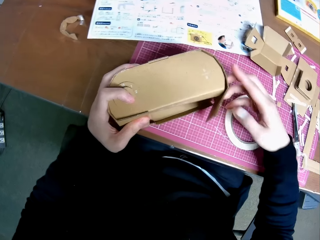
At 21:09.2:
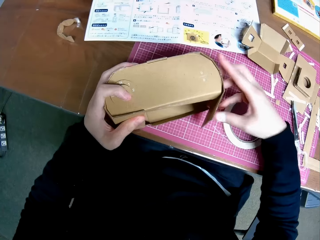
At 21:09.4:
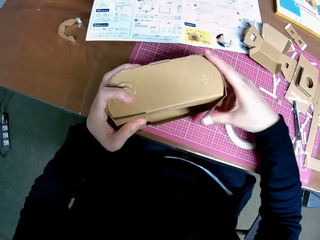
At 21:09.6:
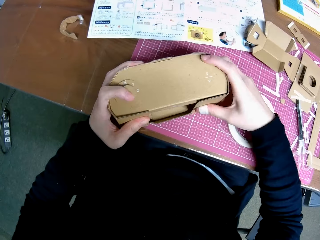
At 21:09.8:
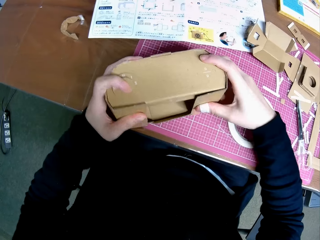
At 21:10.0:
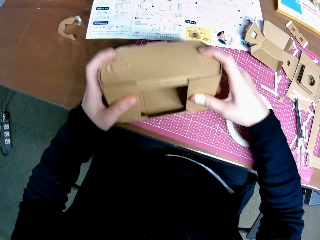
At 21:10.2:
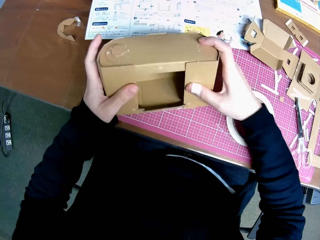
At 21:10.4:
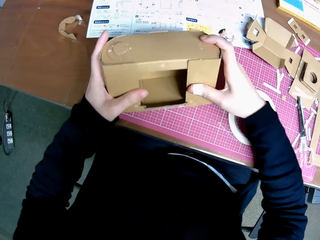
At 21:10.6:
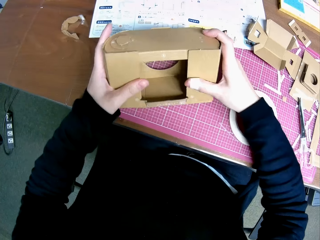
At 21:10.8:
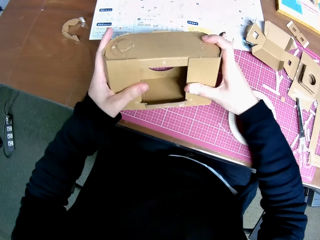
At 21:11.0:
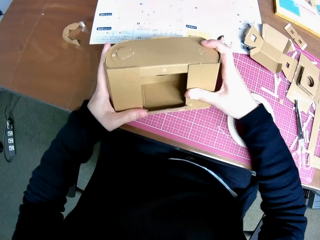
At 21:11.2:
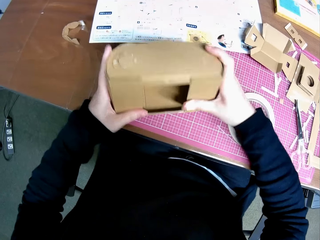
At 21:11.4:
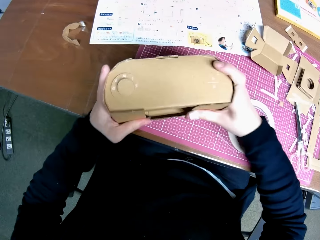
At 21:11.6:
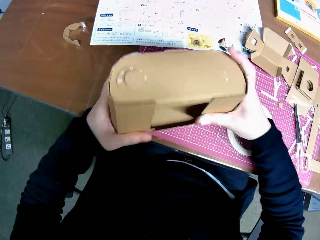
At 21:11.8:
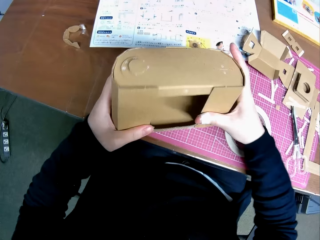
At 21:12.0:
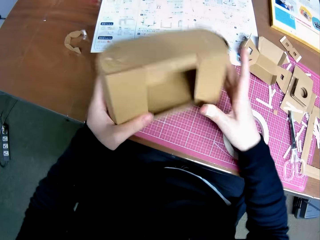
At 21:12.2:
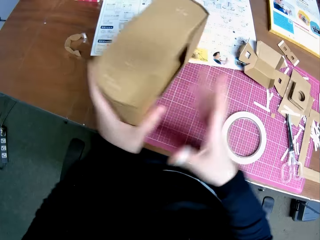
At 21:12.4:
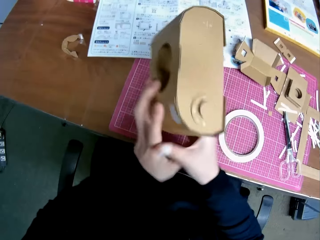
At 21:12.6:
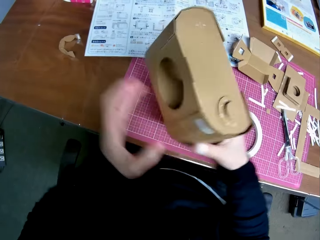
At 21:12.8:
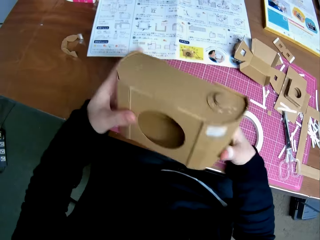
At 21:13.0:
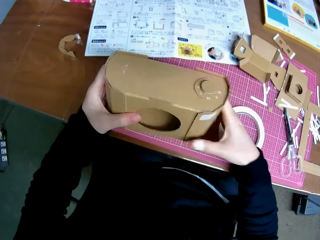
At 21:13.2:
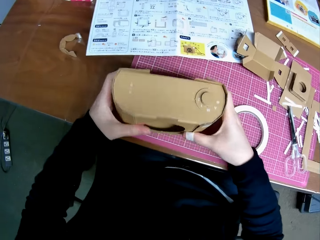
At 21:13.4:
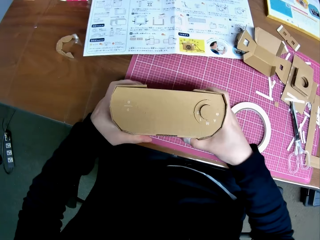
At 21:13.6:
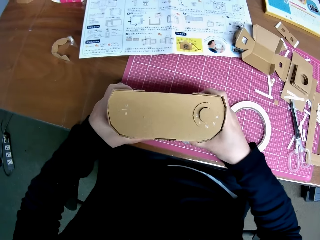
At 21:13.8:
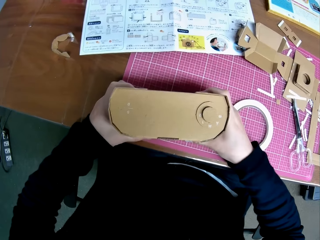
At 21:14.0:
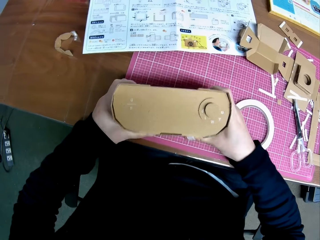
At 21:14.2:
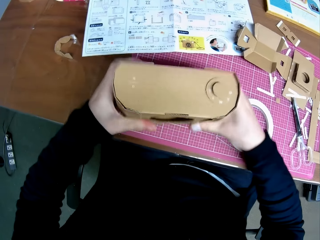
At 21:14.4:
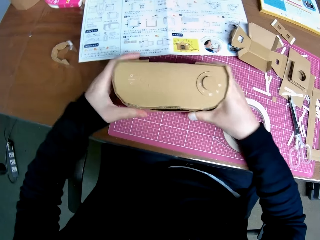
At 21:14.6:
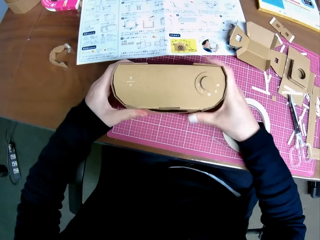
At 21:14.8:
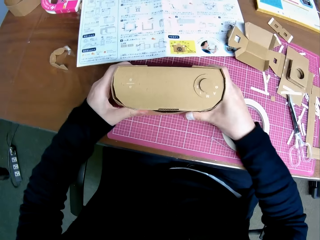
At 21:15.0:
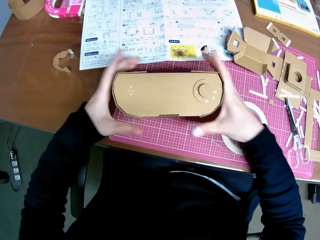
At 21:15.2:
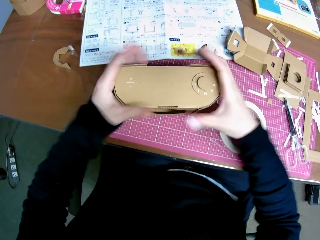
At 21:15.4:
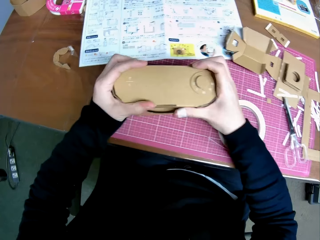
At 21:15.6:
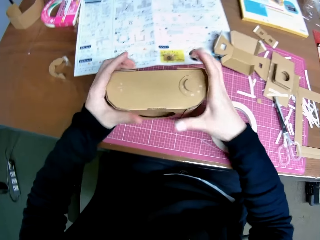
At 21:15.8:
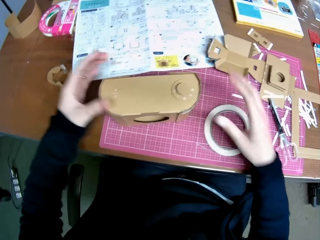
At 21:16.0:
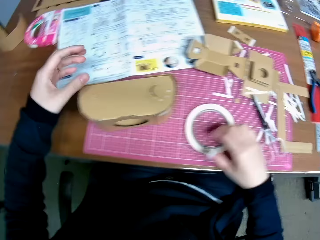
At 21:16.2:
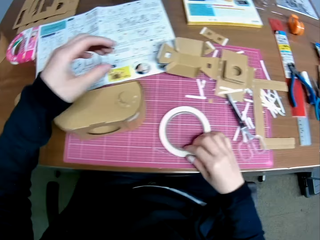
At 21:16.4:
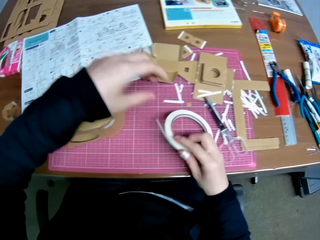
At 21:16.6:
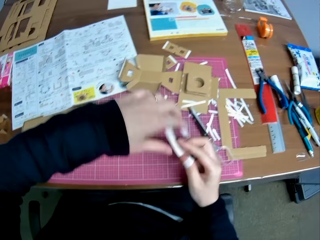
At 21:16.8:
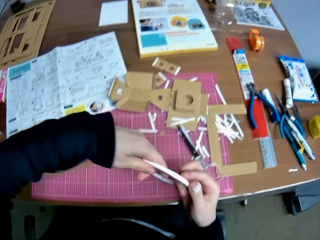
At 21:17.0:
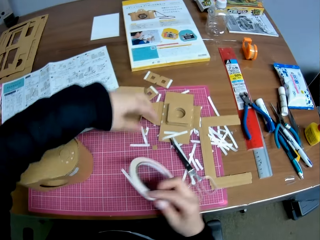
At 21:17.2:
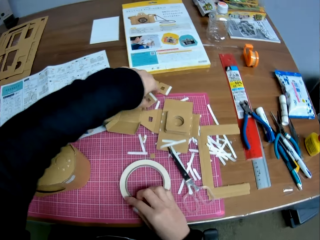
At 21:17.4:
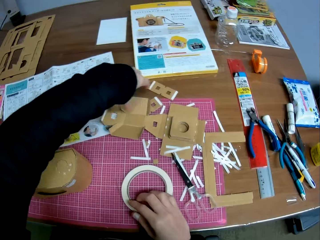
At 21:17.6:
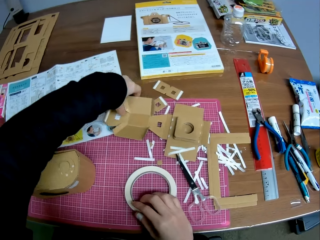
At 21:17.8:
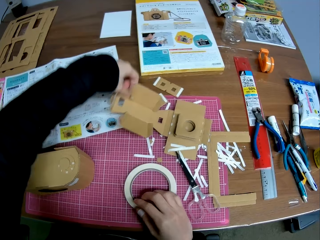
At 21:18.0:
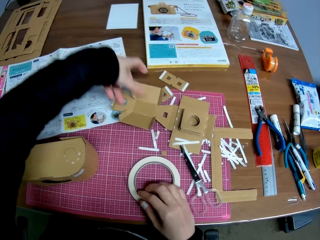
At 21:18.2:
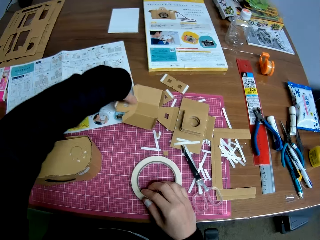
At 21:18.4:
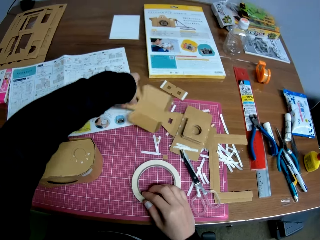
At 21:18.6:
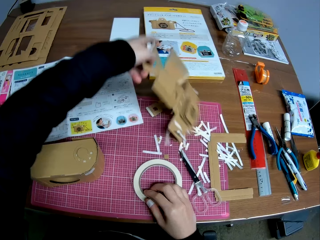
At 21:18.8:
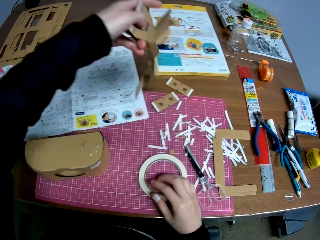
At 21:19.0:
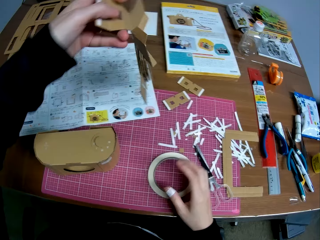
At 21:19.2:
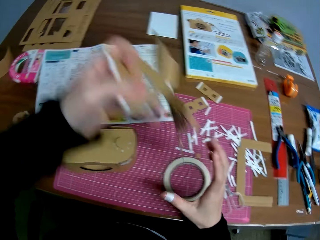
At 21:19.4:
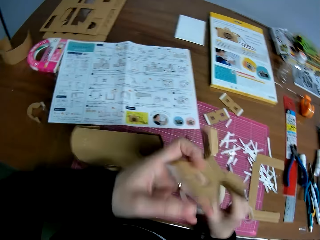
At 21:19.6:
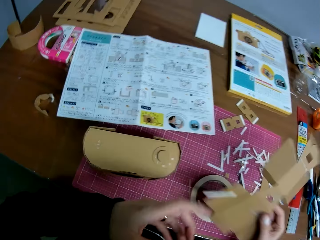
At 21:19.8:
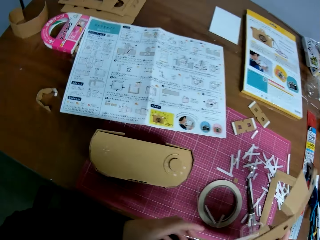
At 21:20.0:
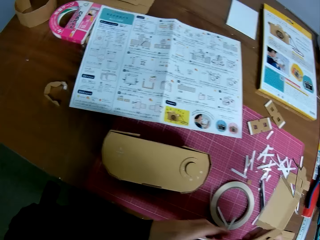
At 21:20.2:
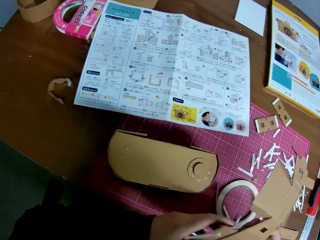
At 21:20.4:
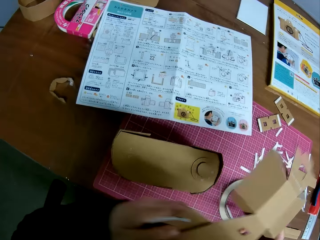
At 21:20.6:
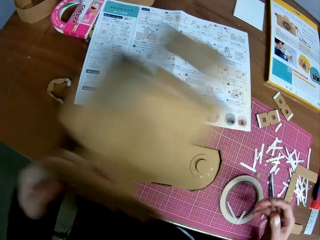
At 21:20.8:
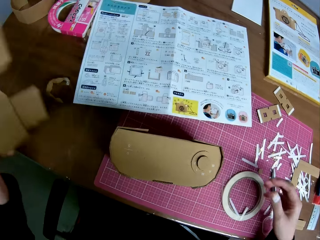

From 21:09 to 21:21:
The camera wearer stares at the woodcraft. They pick up the masking tape or sellotape. They drop the sellotape. They pick up another smaller carton piece on the table.

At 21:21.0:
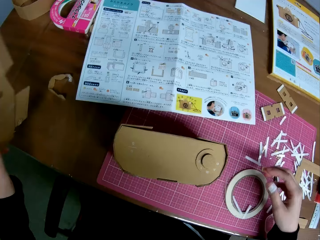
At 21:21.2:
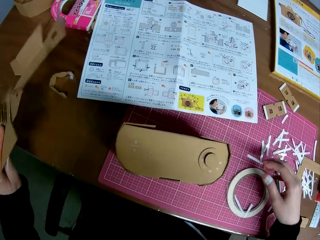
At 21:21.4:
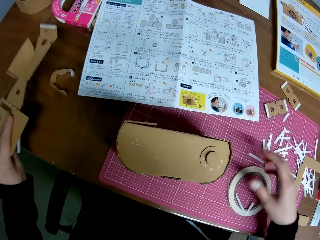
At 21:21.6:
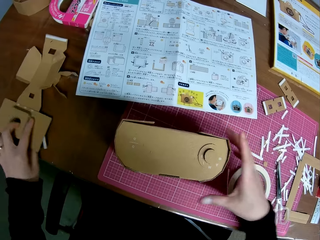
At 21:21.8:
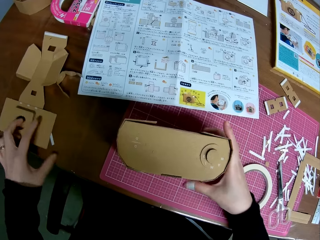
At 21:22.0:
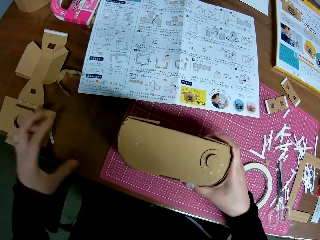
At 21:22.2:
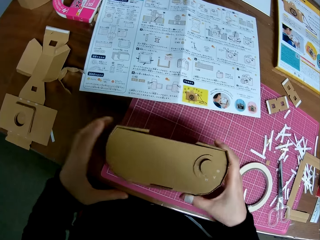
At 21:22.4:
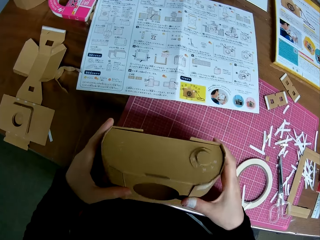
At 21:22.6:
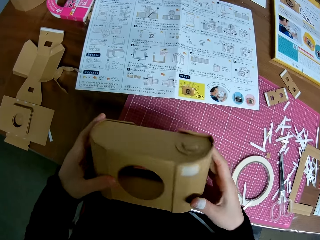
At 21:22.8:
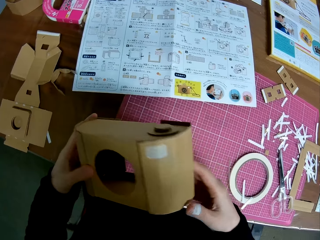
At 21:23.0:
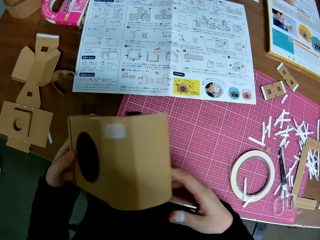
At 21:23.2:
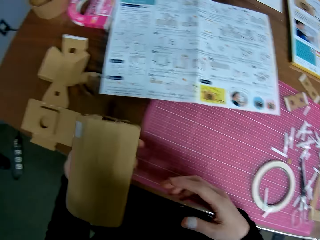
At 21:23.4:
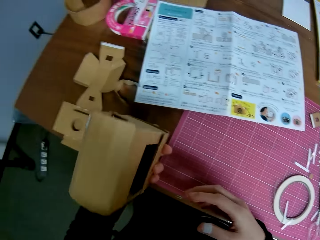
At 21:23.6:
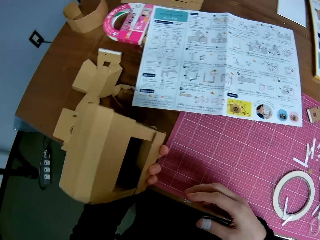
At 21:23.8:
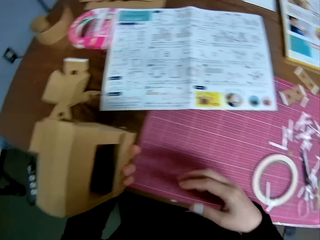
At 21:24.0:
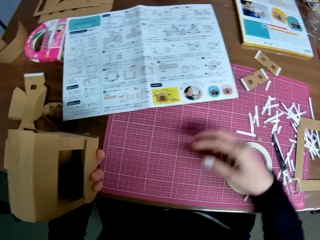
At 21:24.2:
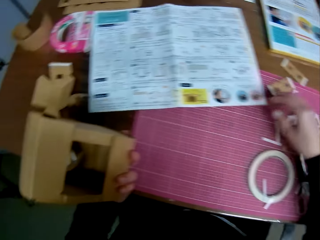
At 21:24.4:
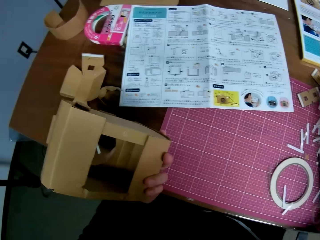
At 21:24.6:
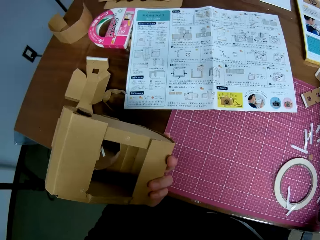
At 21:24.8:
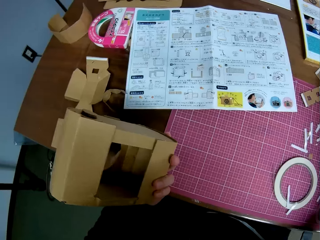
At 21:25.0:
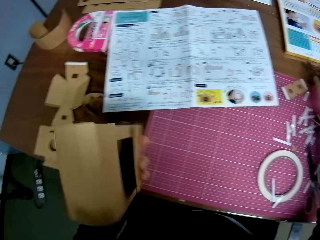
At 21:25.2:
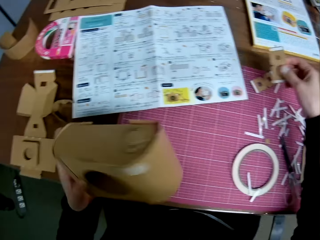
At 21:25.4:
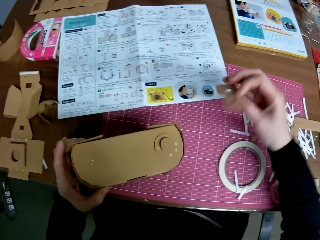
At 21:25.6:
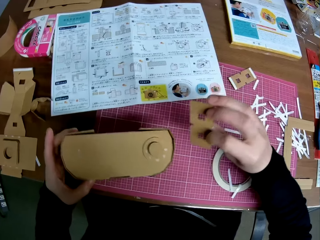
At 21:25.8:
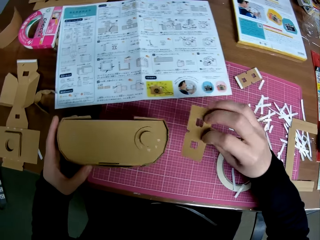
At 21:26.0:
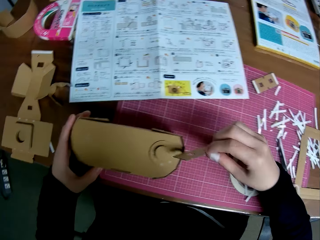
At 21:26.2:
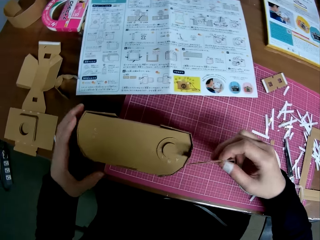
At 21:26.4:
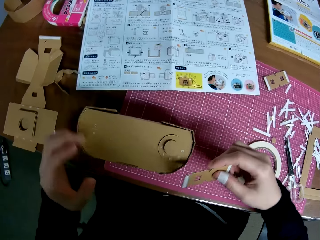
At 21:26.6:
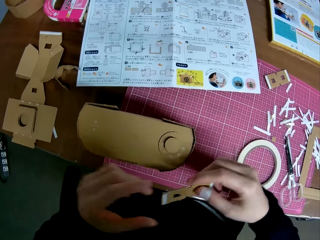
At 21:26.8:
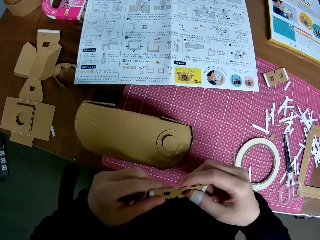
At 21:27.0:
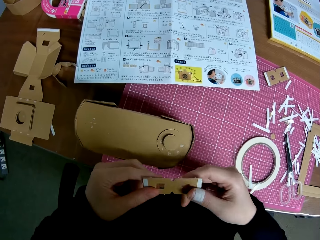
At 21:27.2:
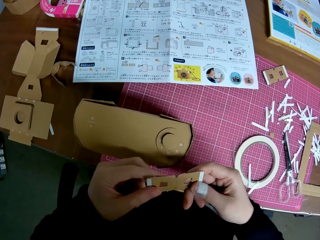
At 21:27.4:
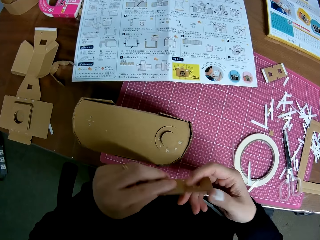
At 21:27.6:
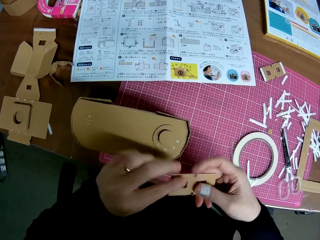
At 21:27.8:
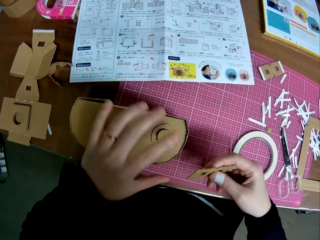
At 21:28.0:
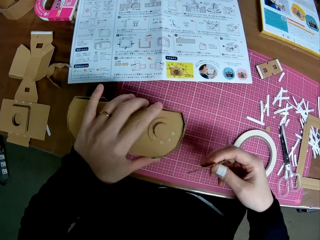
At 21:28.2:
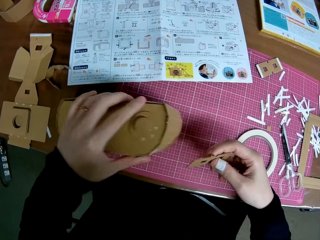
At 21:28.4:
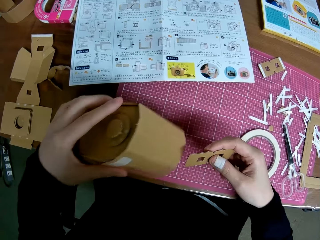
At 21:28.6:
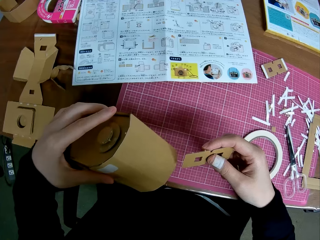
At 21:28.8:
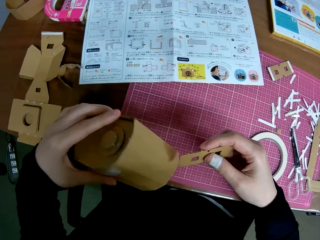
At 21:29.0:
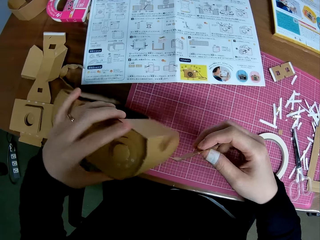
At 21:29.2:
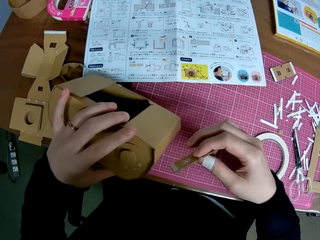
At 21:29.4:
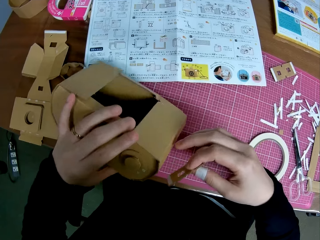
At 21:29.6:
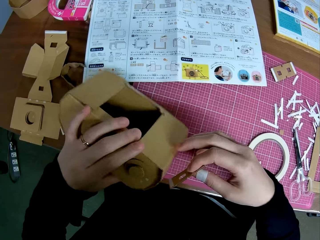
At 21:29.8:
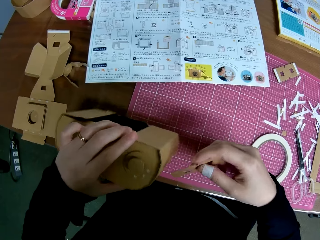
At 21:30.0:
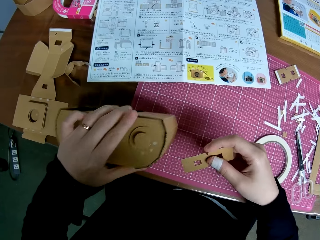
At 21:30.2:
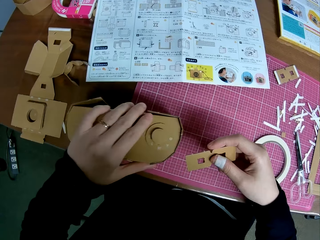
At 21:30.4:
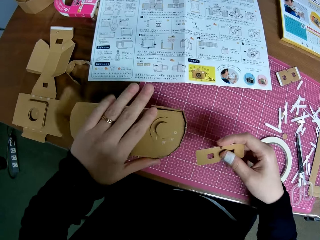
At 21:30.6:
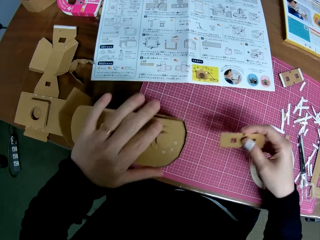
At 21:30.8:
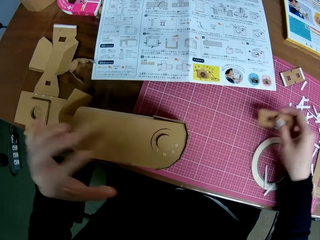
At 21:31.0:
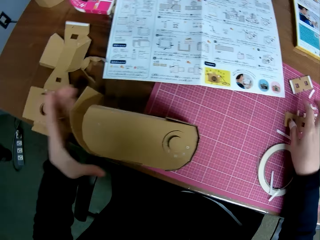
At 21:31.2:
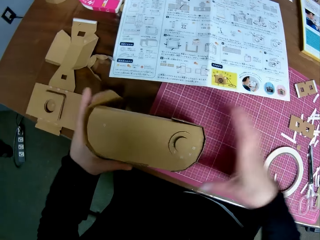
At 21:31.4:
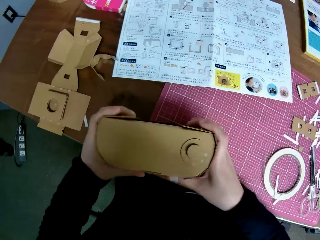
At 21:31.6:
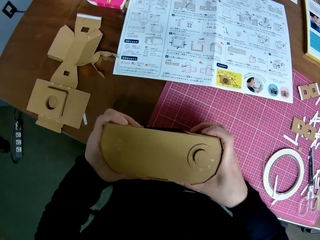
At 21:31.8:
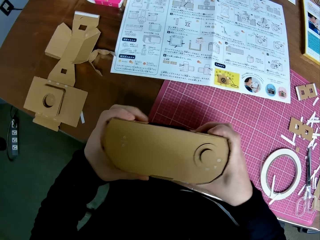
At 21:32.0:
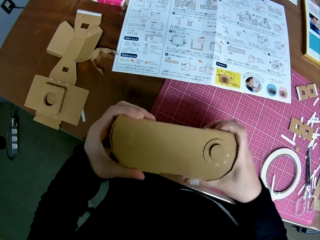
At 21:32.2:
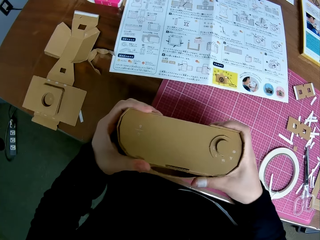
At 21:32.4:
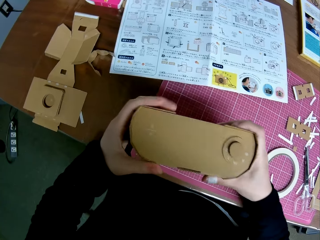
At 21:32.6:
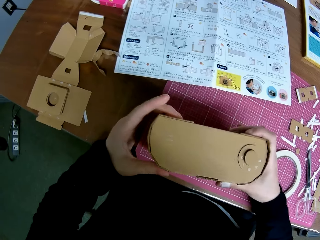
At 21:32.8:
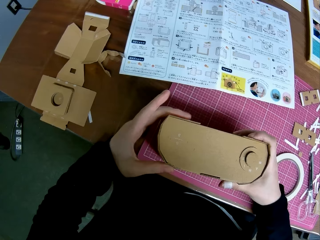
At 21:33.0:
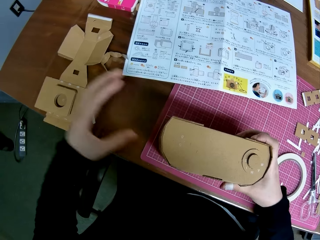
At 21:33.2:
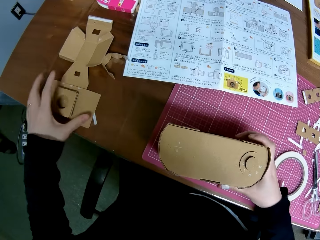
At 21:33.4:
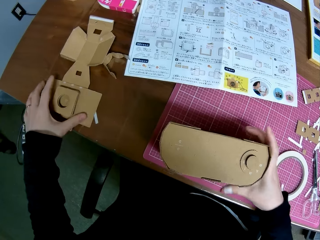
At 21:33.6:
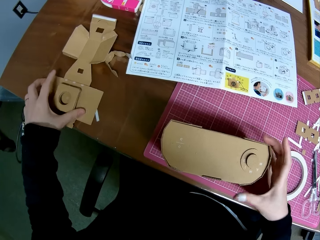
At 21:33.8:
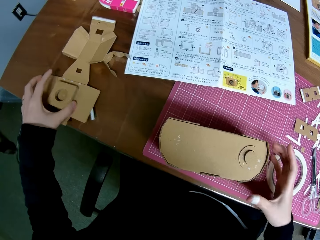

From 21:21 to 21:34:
The camera wearer drops the smaller carton piece beside the bigger carton piece. They pick up the bigger carton piece. They stare at the woodcraft. They pick up a very small carton piece on the table. They drop the woodcraft on the table. They stare at the smaller woodcraft. They pick up the woodcraft. They drop the smaller carton piece on the table. They pick up the biggest carton piece.
